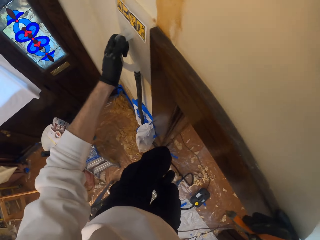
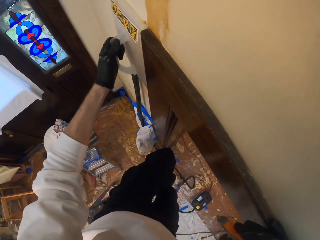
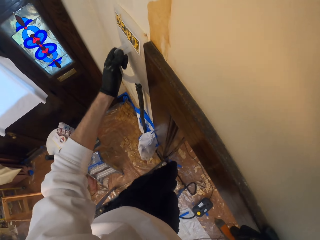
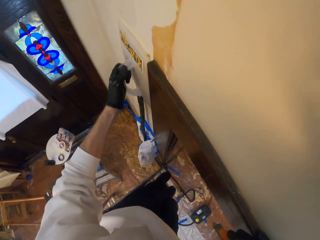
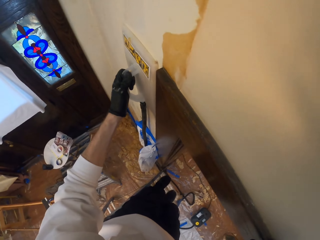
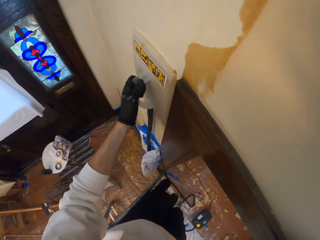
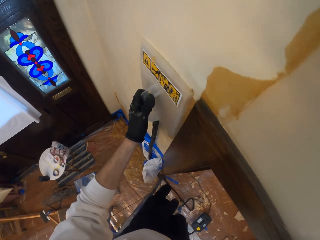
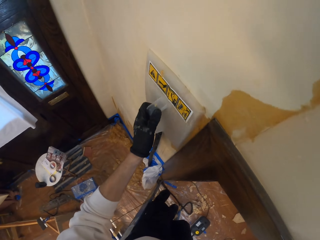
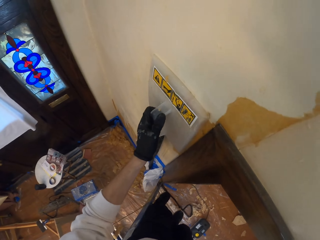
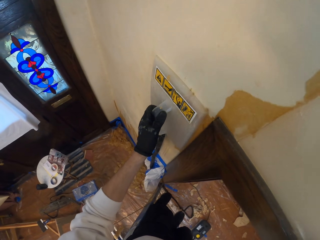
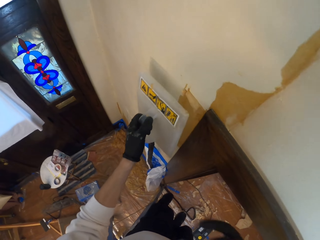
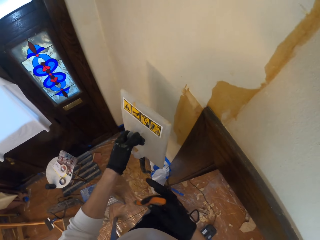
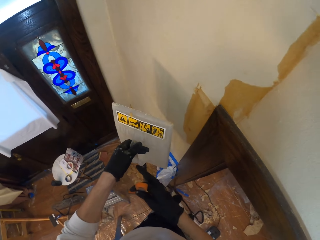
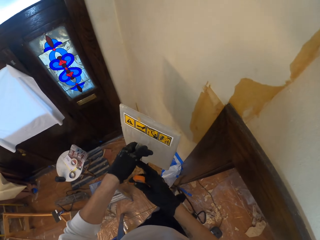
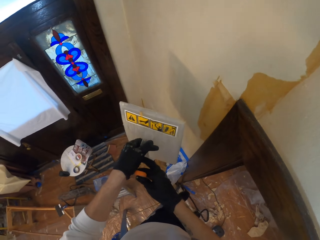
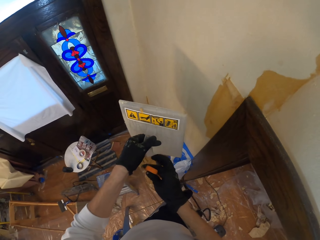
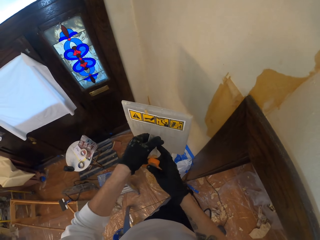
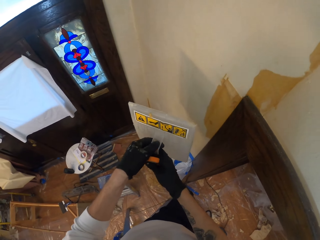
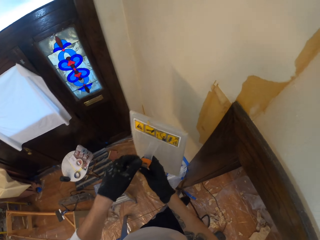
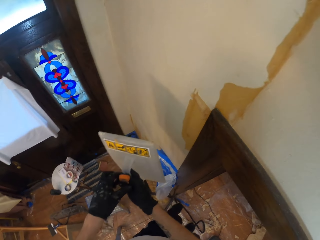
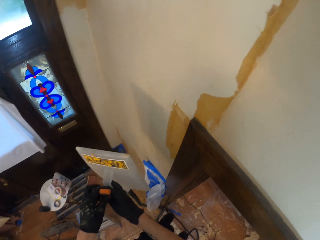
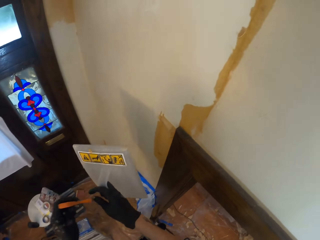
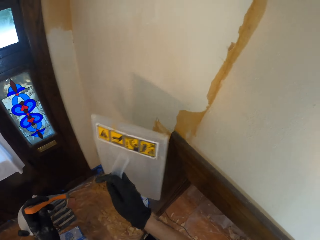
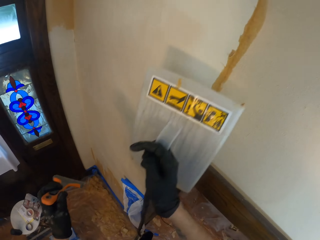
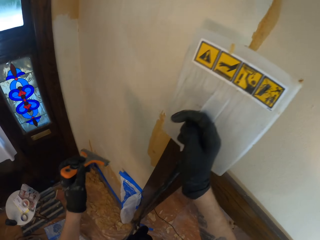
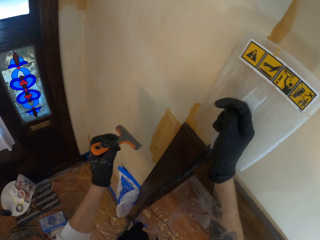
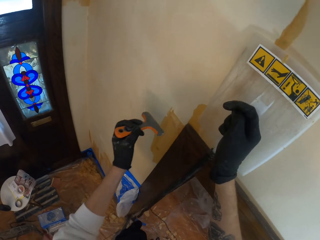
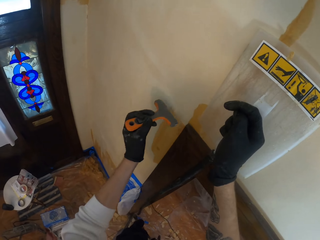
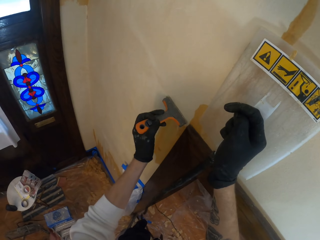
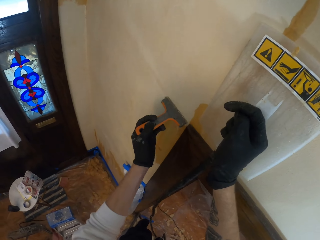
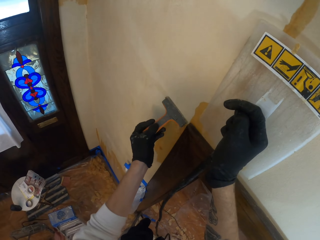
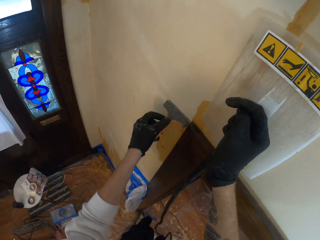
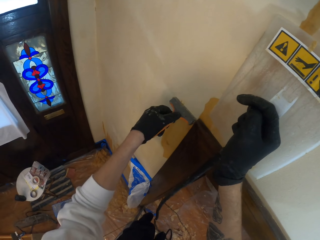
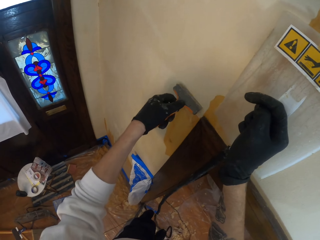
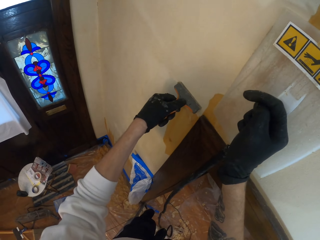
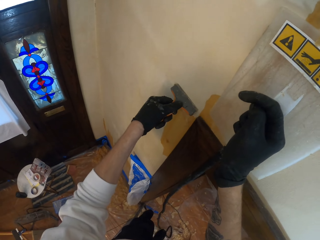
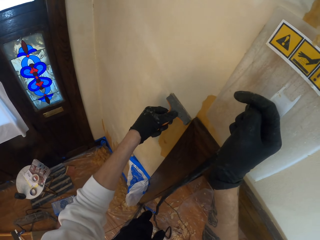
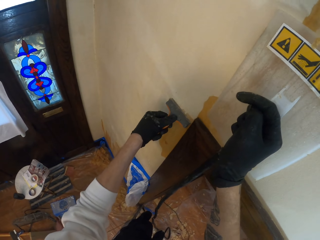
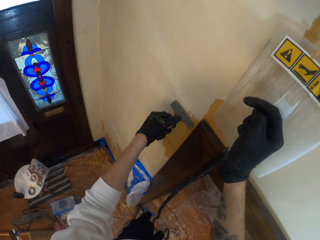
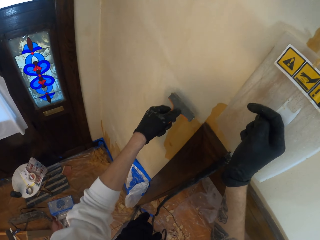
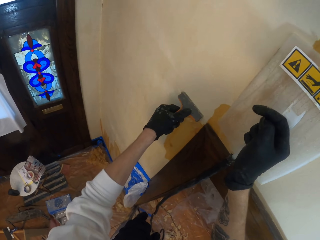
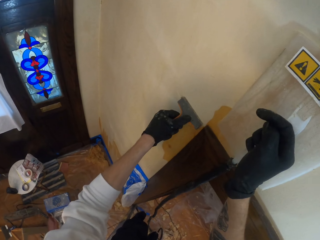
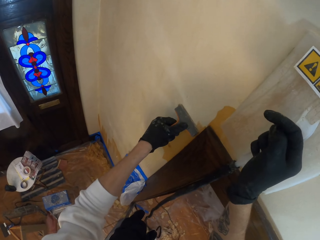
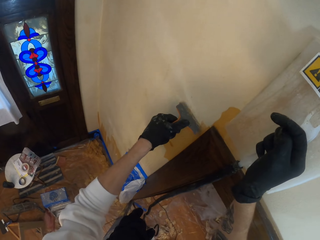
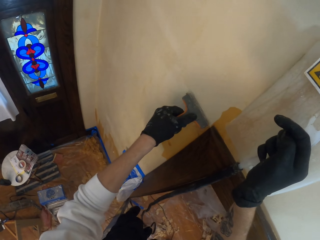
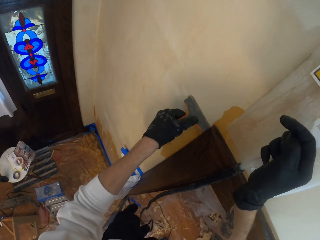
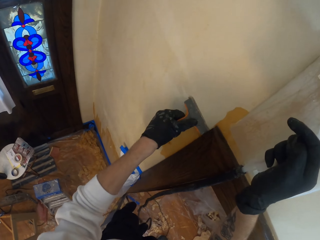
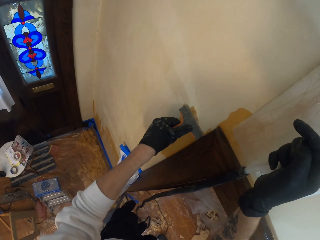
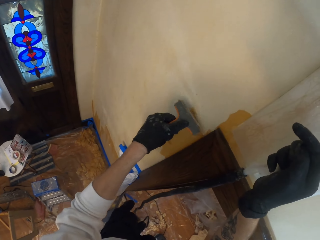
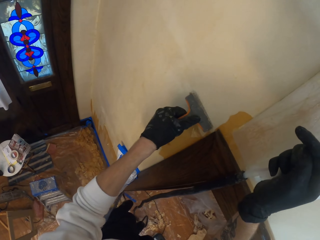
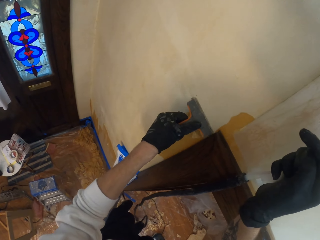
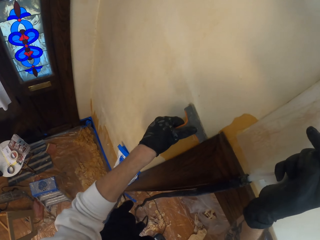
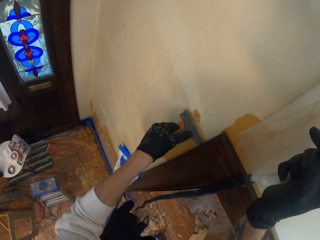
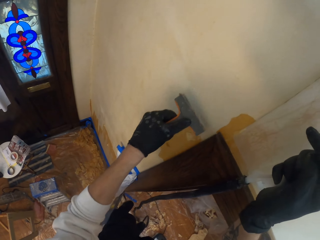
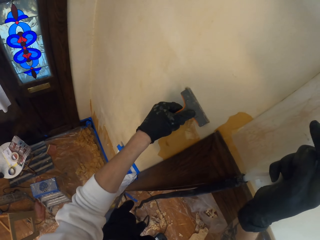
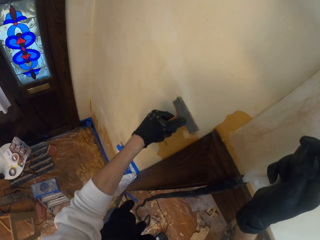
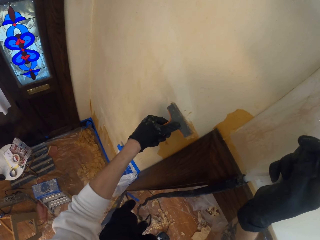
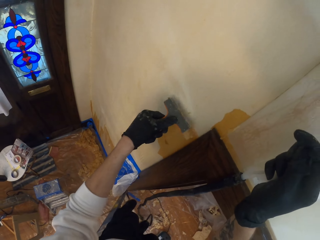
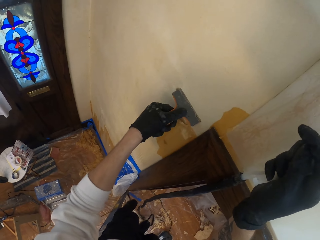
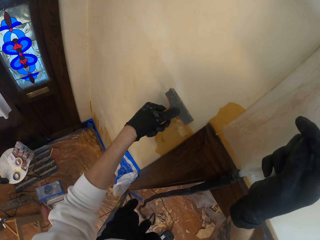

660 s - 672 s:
The camera wearer holds the wall steamer with his right hand. He changes the hand holding the wall smoother. He holds the wallpaper scraper with his right hand. He strips off the wallpaper with the wallpaper scraper.

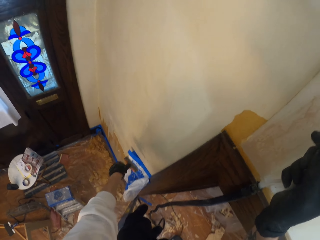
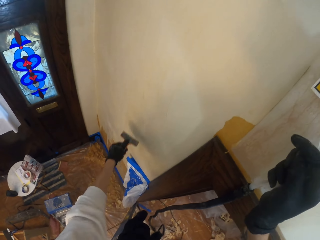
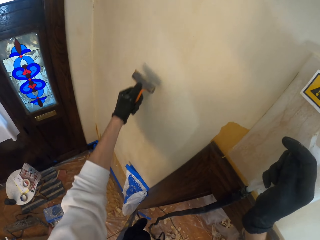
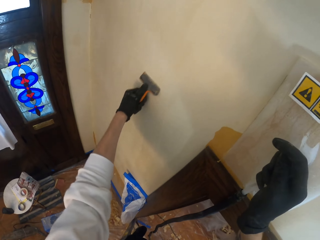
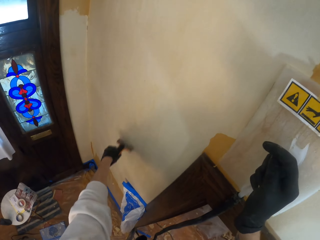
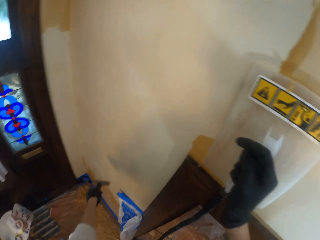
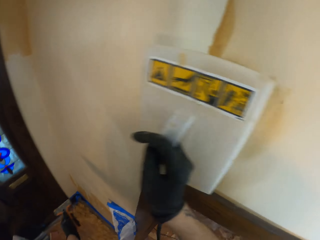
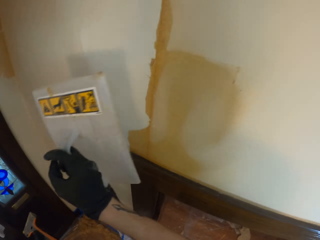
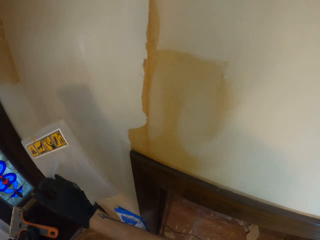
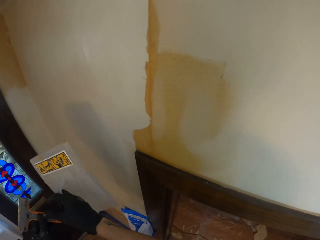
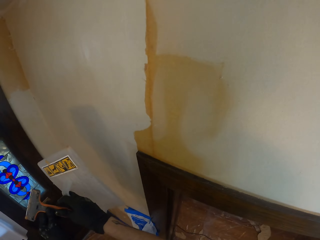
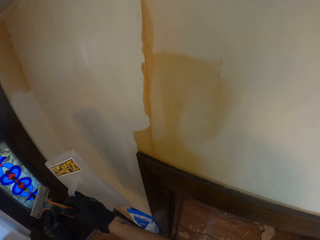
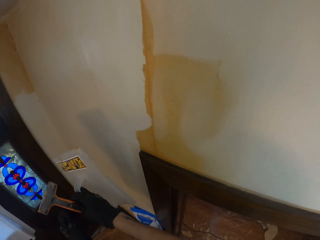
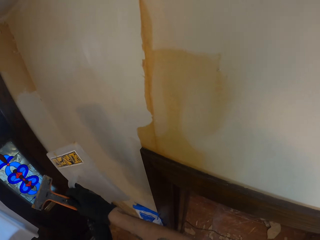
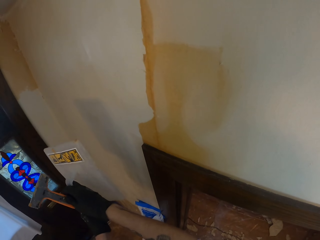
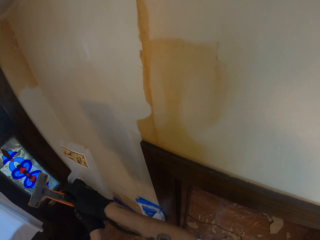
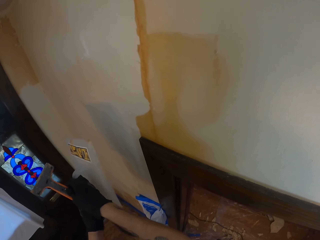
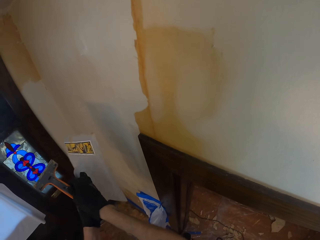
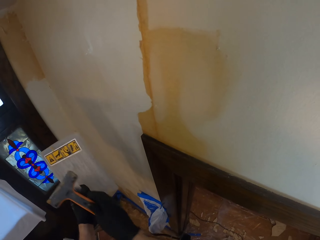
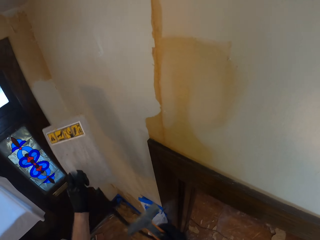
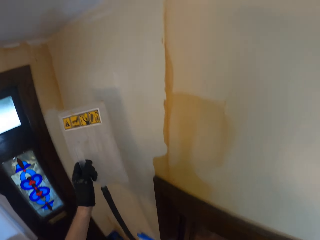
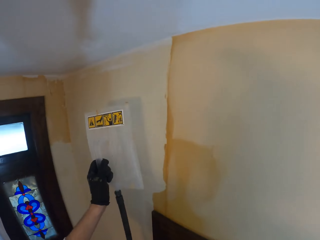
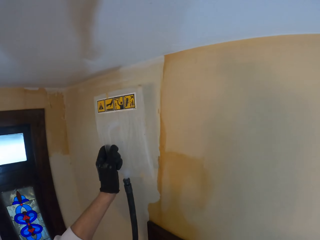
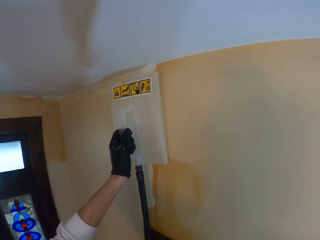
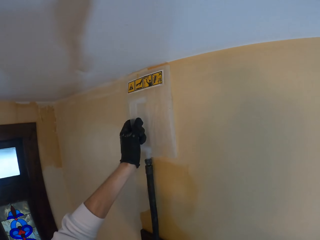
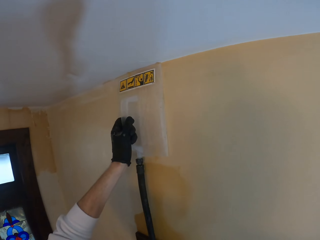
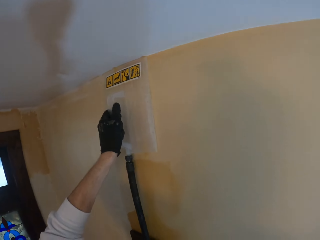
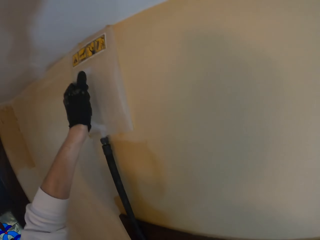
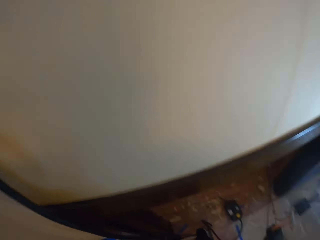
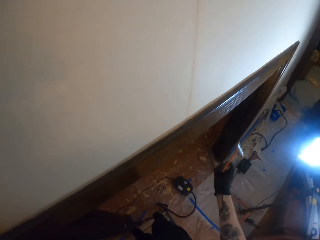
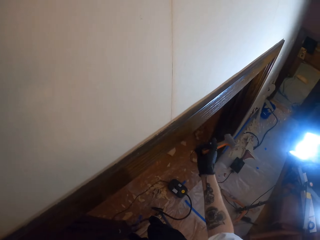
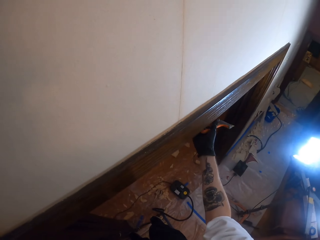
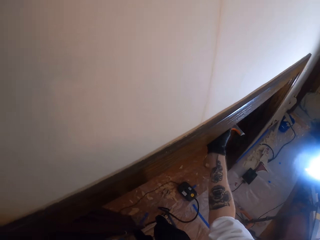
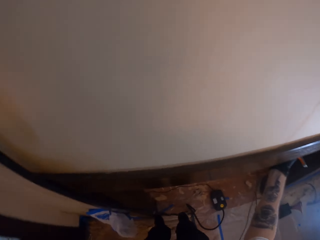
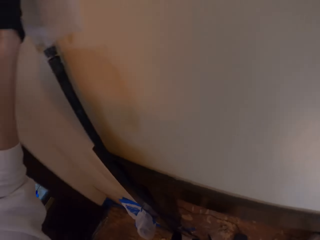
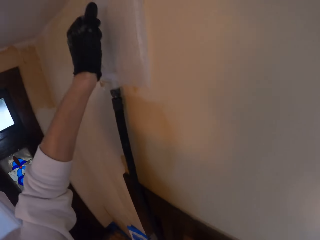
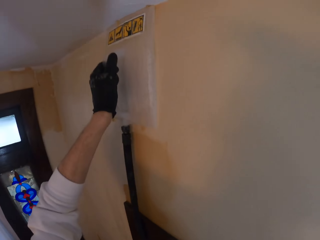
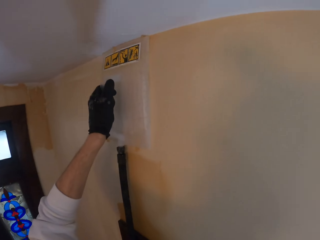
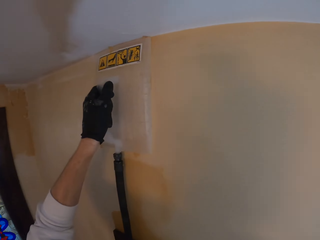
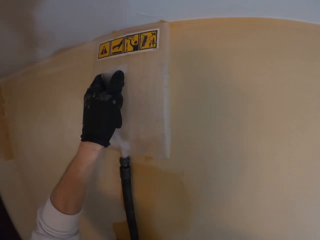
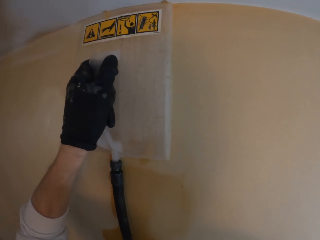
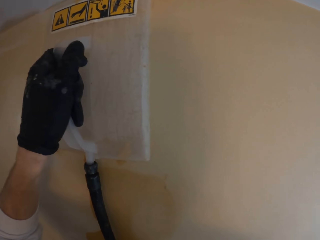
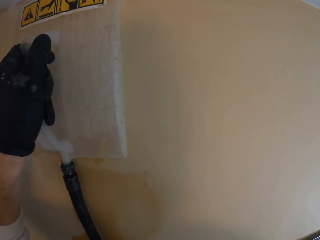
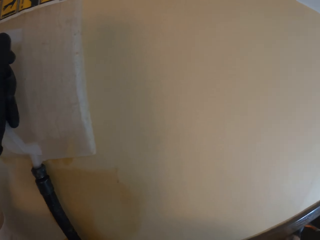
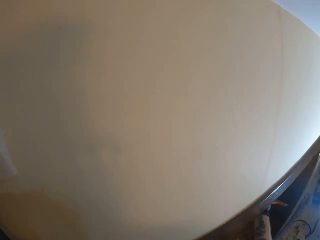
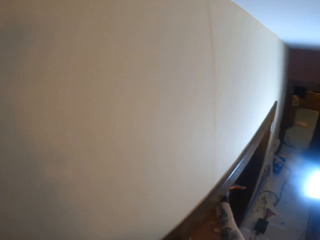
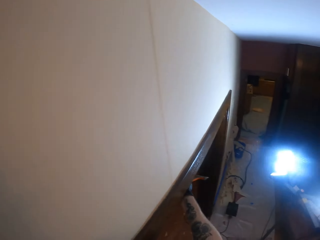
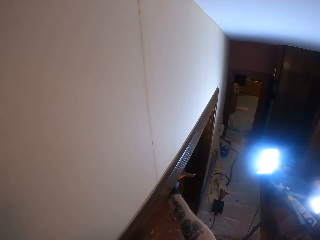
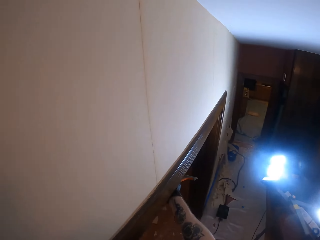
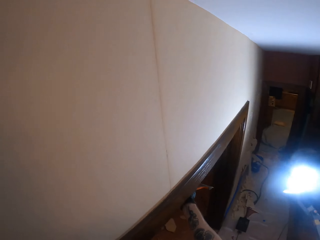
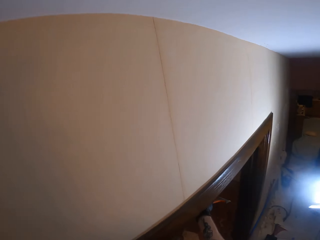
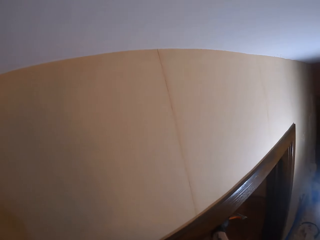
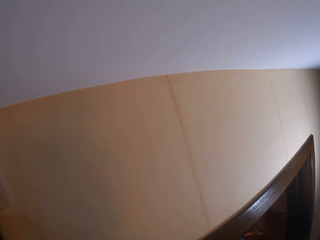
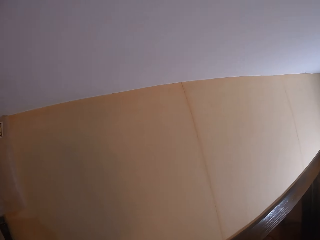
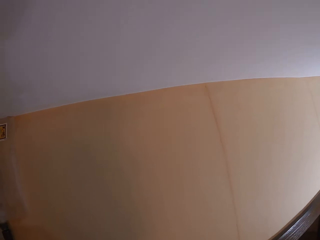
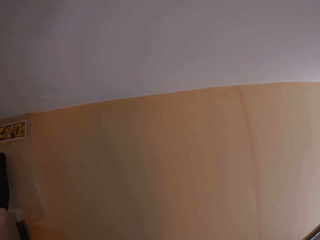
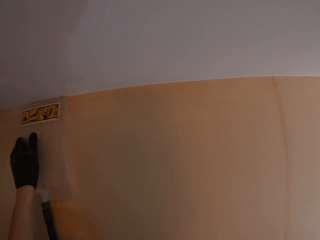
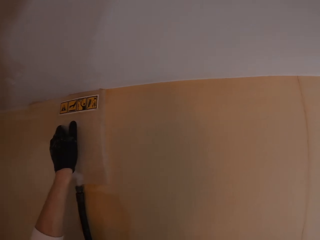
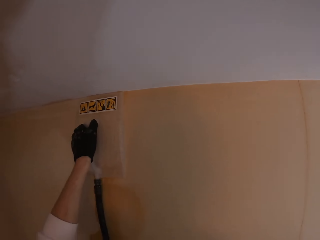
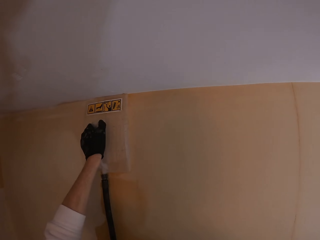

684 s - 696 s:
The camera wearer holds the wallpaper scraper with his right hand. He holds the wall steamer with his left hand. He changes the hand holding the wall smoother. He holds the wall steamer on the wall. He smooths the wall.
